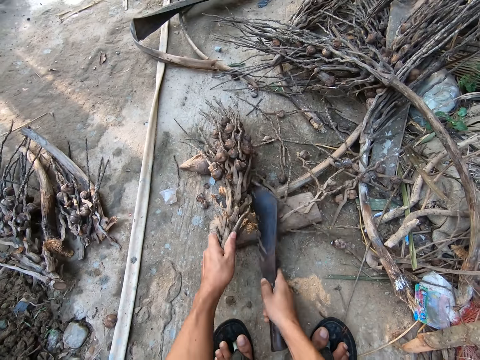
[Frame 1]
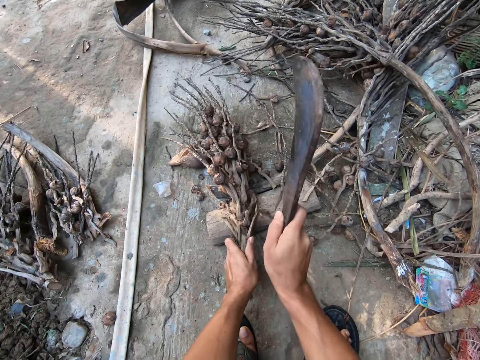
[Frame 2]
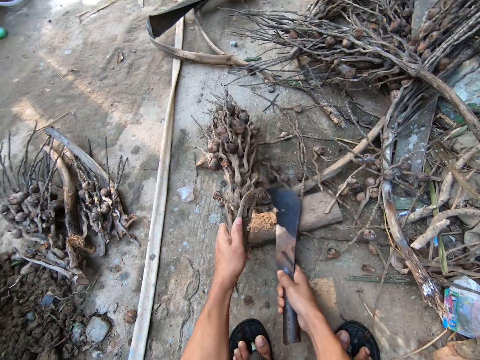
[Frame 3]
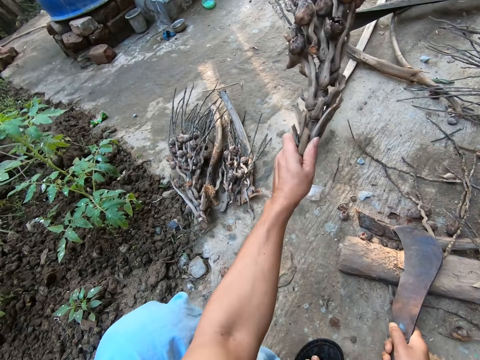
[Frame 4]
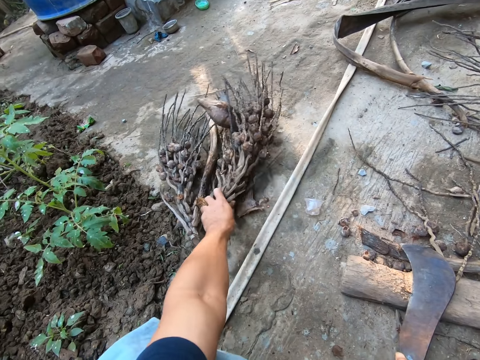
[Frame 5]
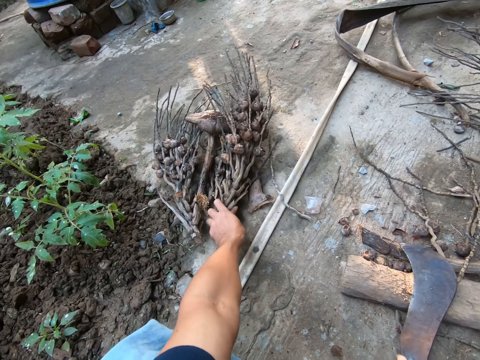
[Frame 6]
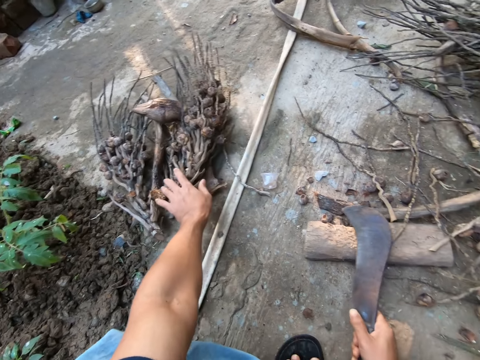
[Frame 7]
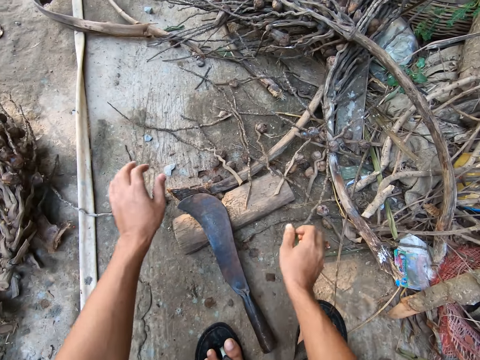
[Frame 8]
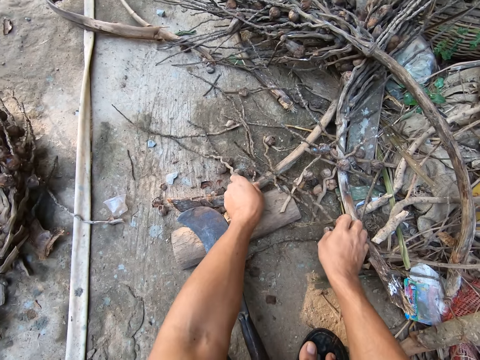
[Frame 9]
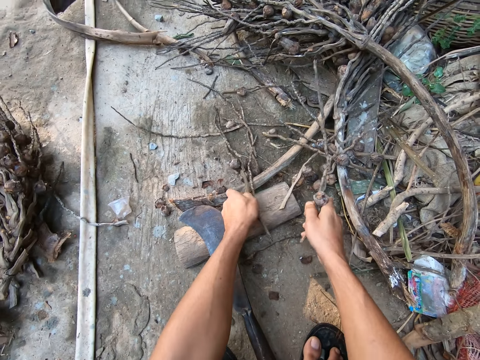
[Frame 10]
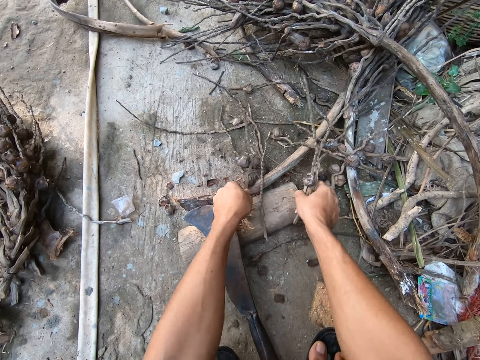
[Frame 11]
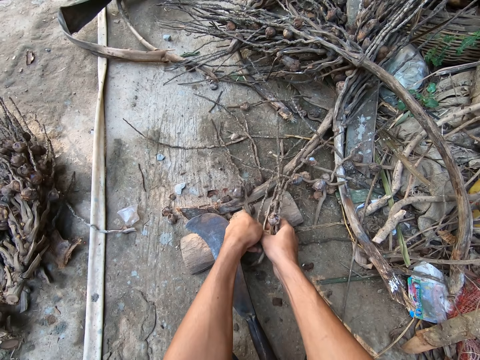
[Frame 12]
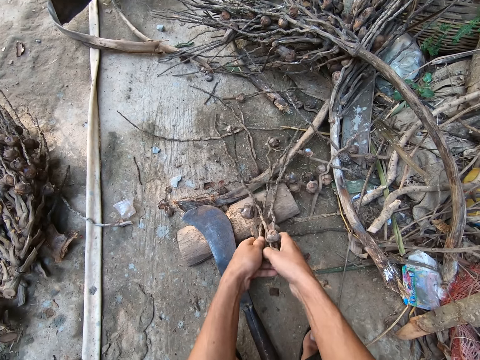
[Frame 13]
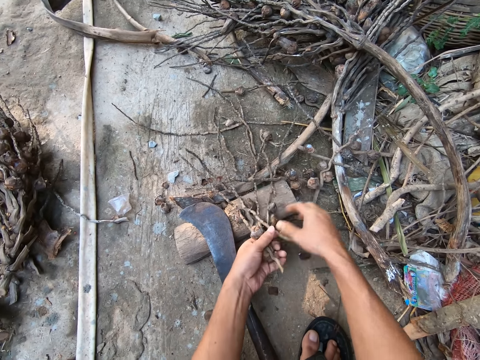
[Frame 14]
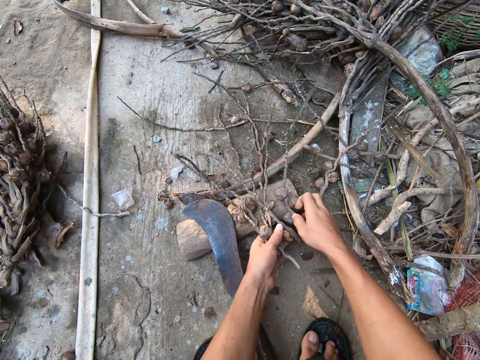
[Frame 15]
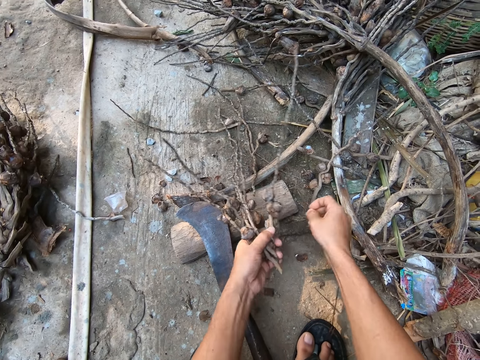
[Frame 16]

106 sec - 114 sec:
The camera wearer puts the kernel head with the bunch of kernel heads on the floor with his left hand. He drops the pruning knife on the cutting block with his right hand. He gathers the twigs and the palm kernels from the floor with both hands.

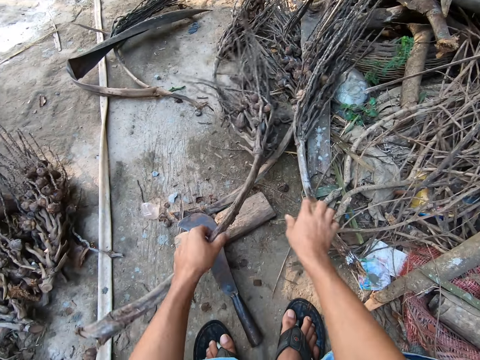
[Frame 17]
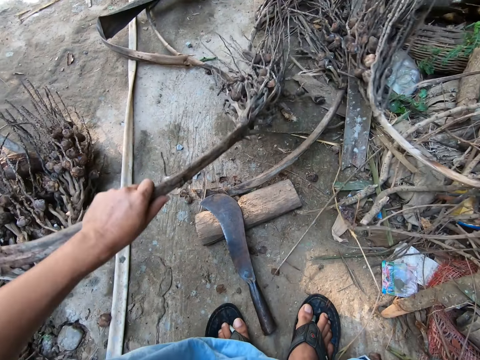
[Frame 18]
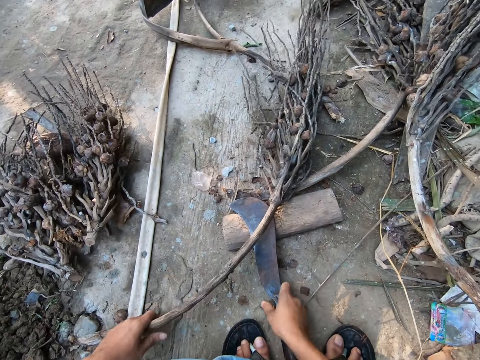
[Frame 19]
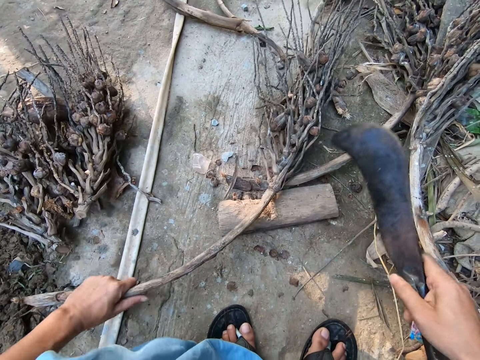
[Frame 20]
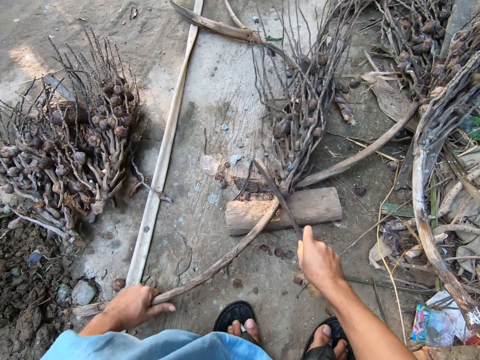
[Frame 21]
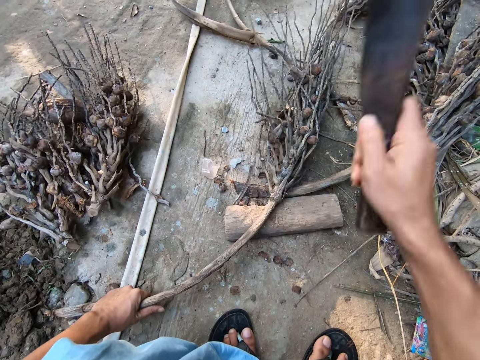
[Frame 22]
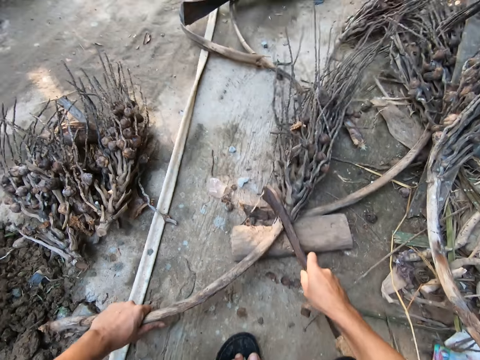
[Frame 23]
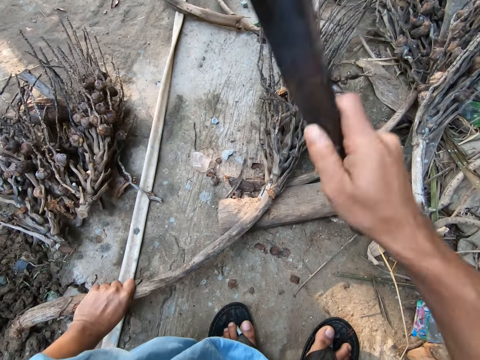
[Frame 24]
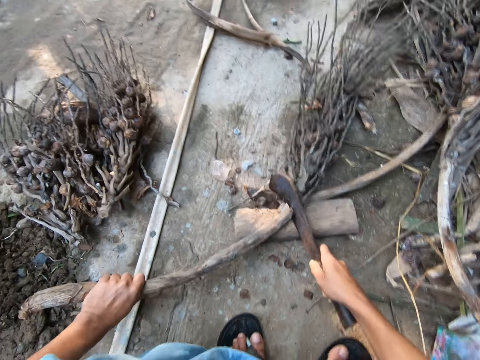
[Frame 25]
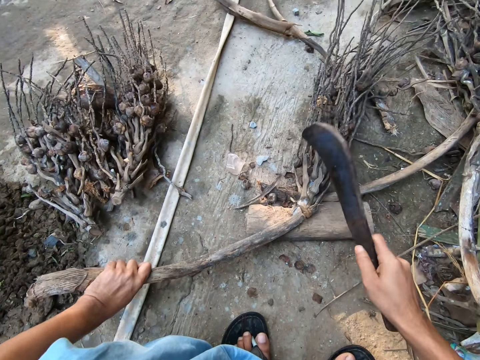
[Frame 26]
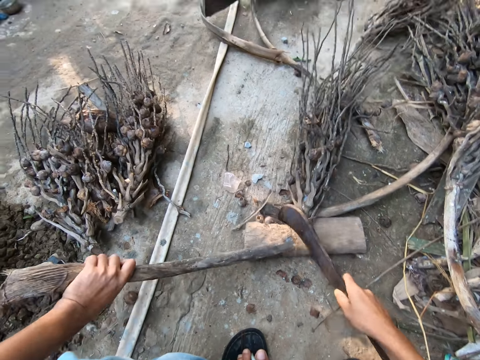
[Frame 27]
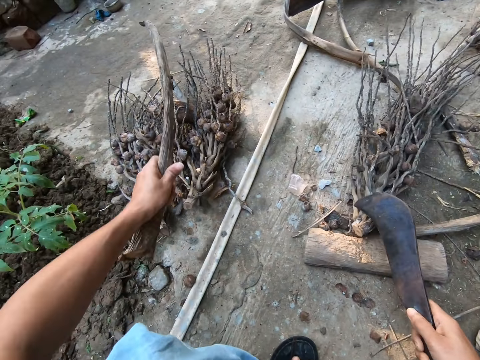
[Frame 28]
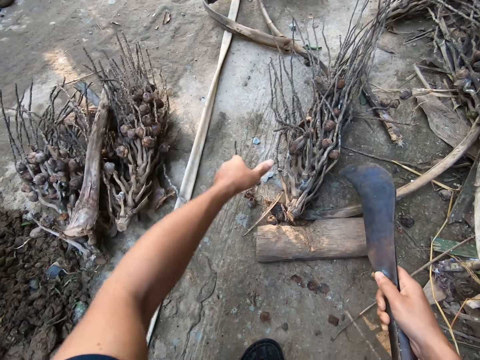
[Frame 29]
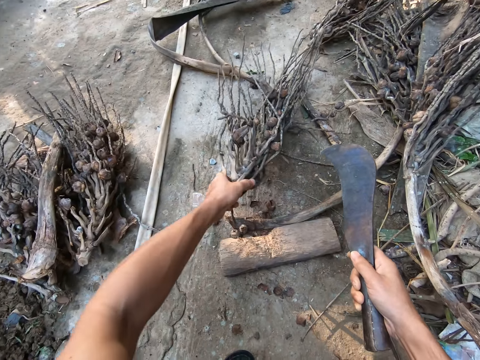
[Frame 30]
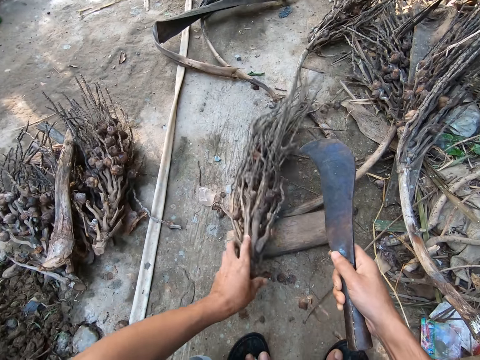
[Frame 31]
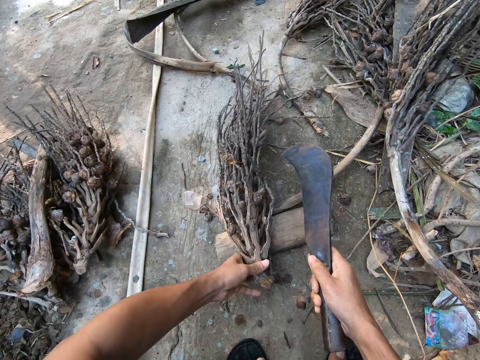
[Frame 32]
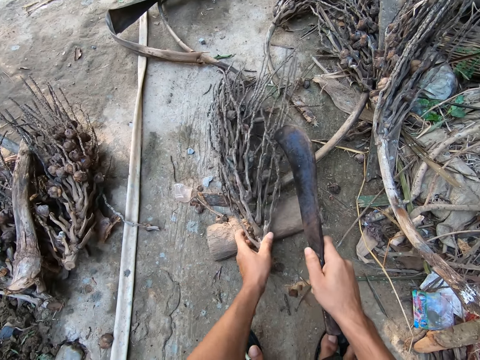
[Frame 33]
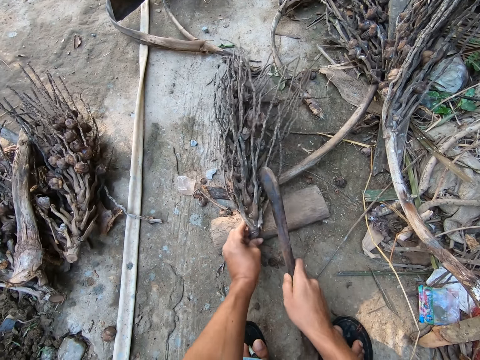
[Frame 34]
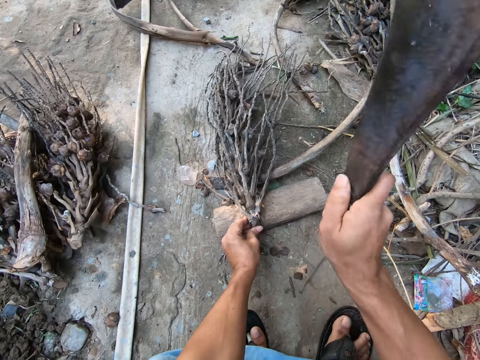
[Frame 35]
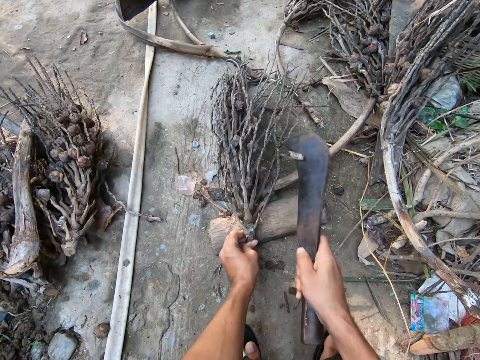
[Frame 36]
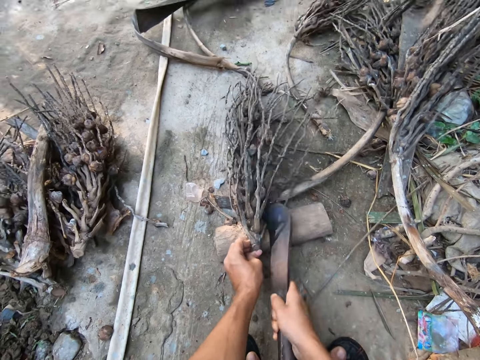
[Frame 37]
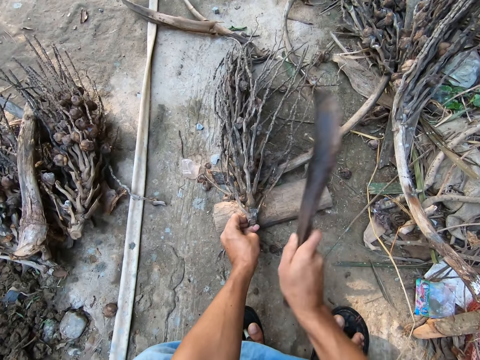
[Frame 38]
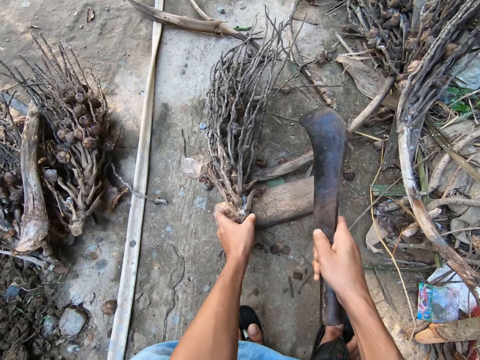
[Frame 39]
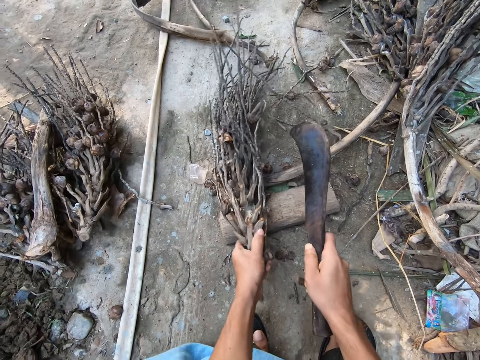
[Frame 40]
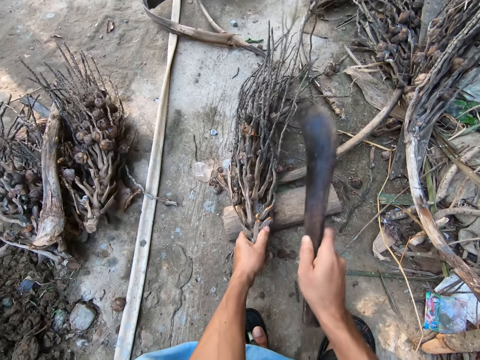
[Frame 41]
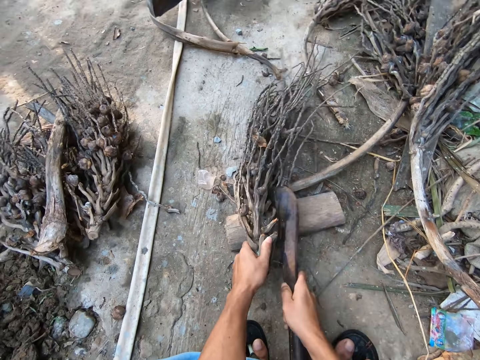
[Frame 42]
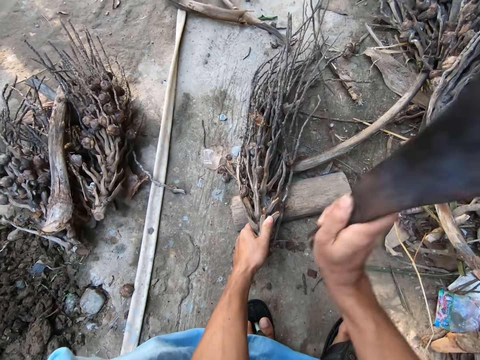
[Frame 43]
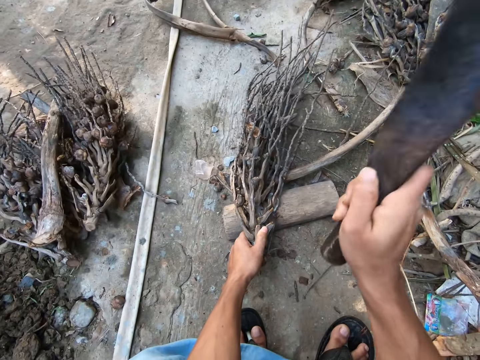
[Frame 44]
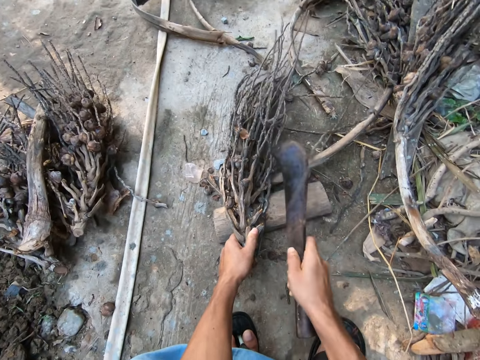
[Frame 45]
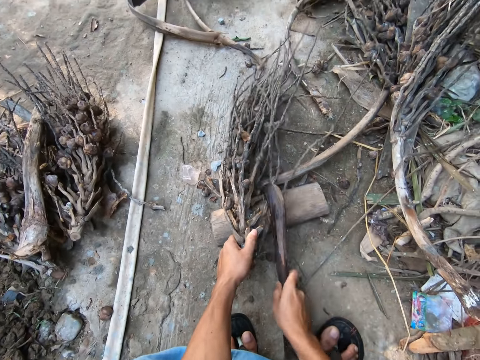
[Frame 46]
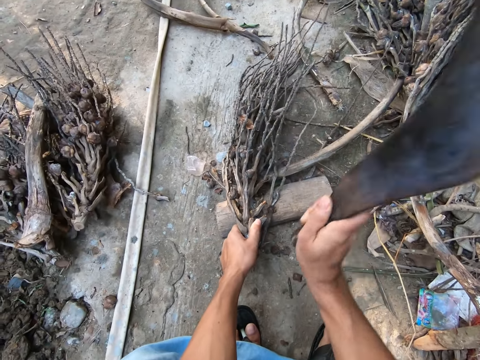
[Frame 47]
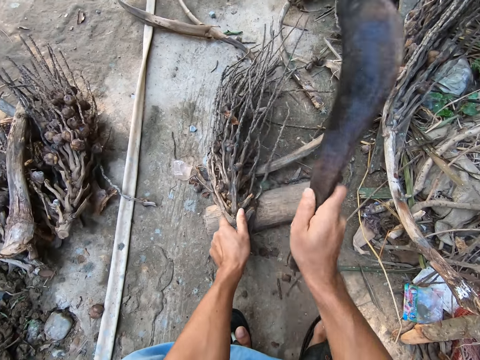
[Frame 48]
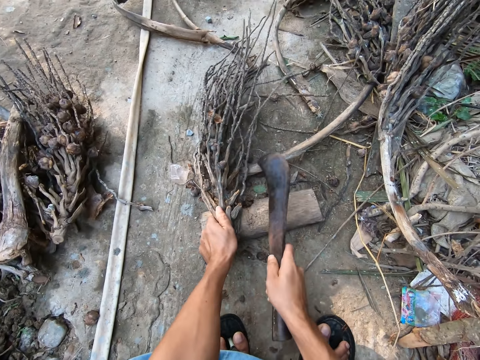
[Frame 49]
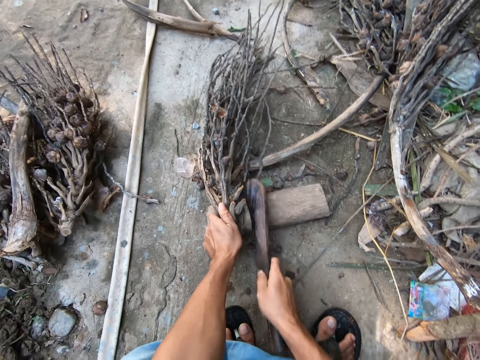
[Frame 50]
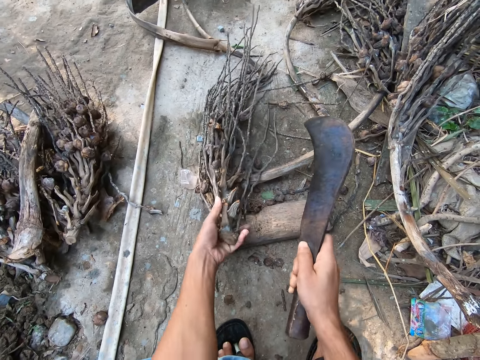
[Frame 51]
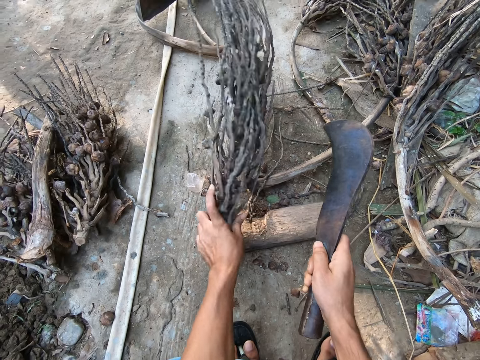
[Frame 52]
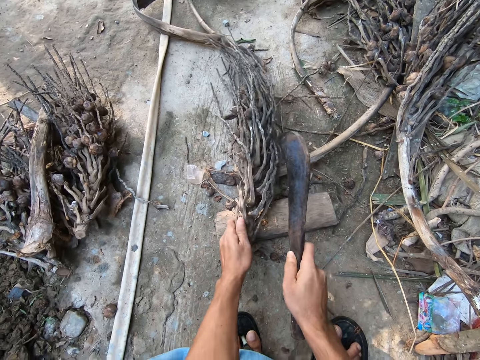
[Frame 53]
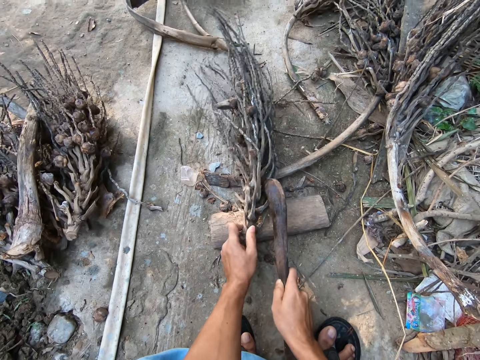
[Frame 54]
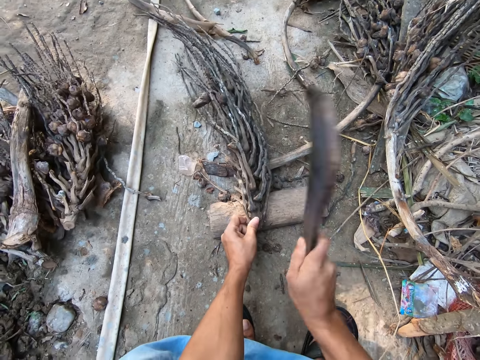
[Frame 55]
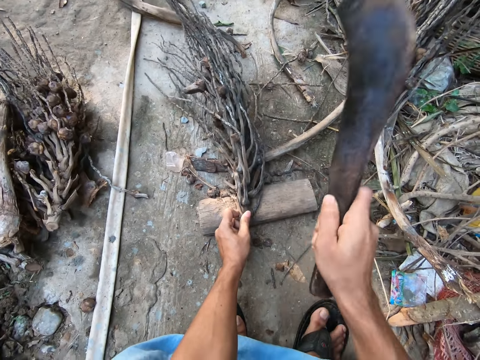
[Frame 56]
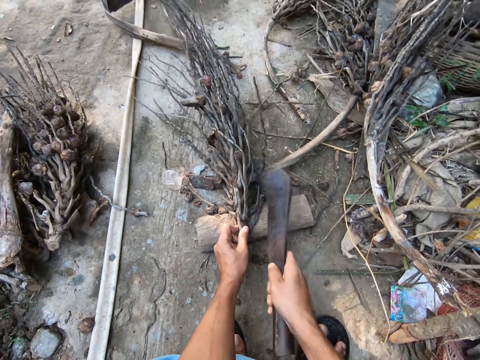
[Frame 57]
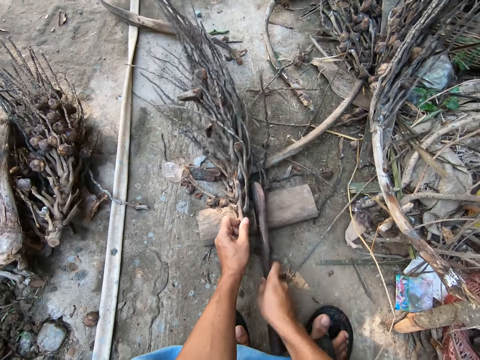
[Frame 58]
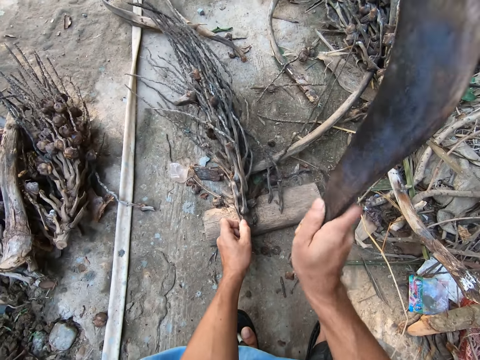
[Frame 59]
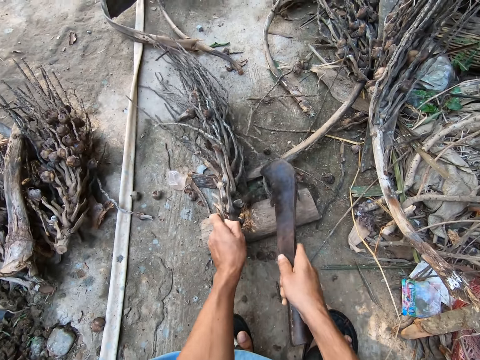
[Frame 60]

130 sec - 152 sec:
The camera wearer picks up the pruning knife from the cutting block with his right hand. He cuts off the stem of the palm kernel with the pruning knife in his right hand. He puts the stem with the bunch of kernel heads on the floor with his left hand. He adjusts the palm kernel head on the cutting block with his left hand. He picks the dried plant. He cuts off twigs from the kernel head with the pruning knife in his right hand. He adjusts the palm kernel head on the cutting block with his left hand. He cuts off twigs from the kernel head with the pruning knife in his right hand.
